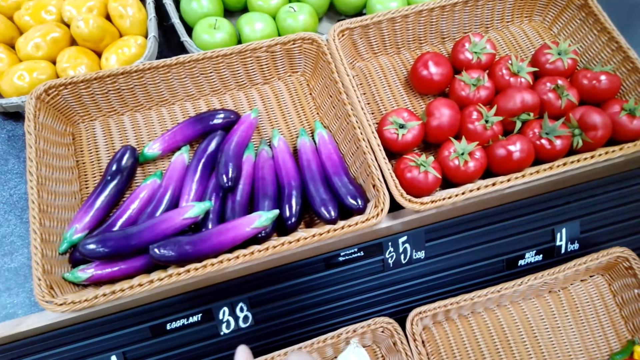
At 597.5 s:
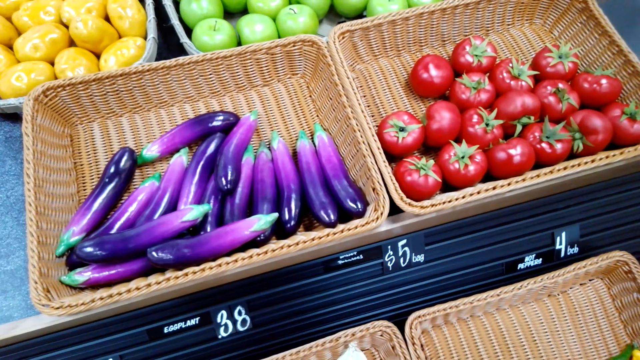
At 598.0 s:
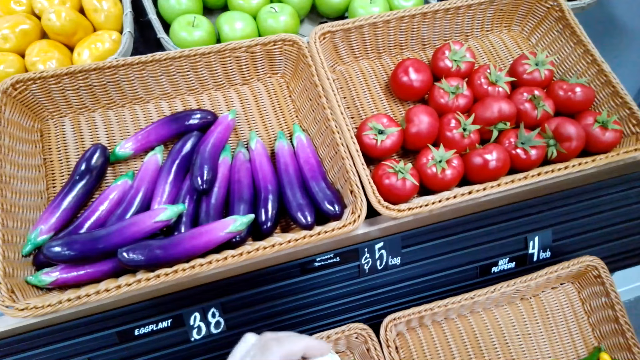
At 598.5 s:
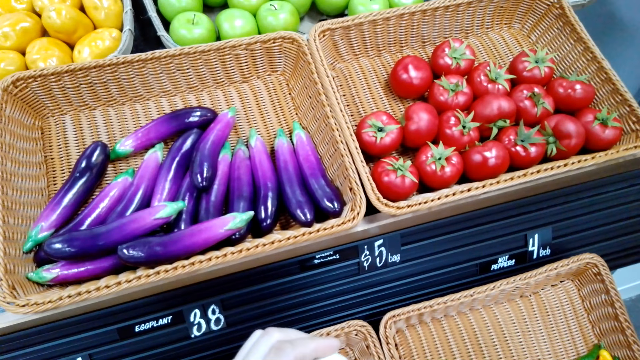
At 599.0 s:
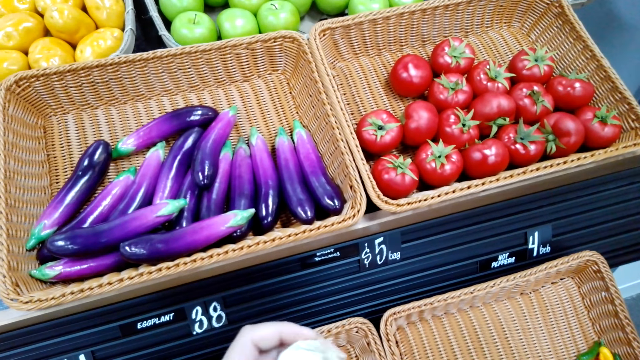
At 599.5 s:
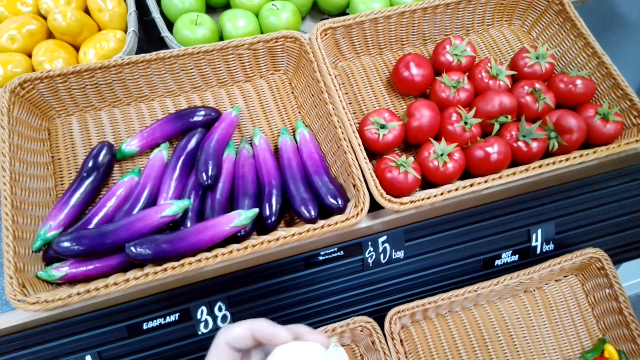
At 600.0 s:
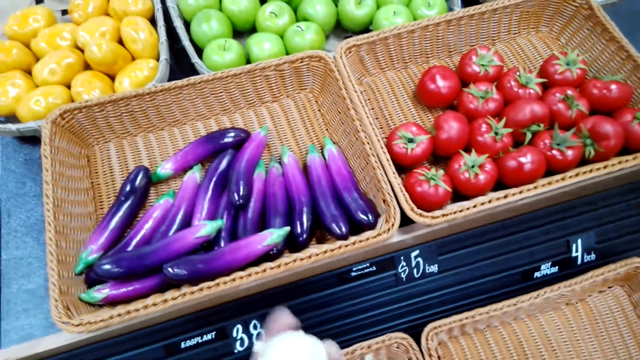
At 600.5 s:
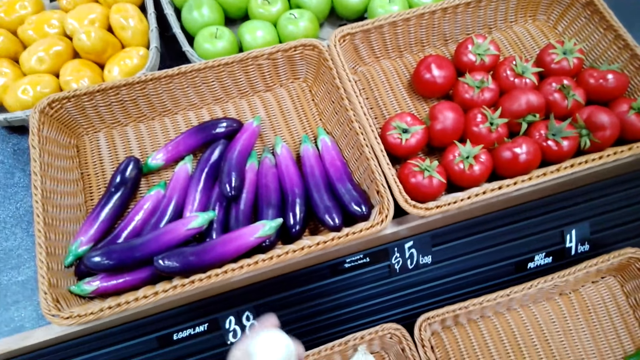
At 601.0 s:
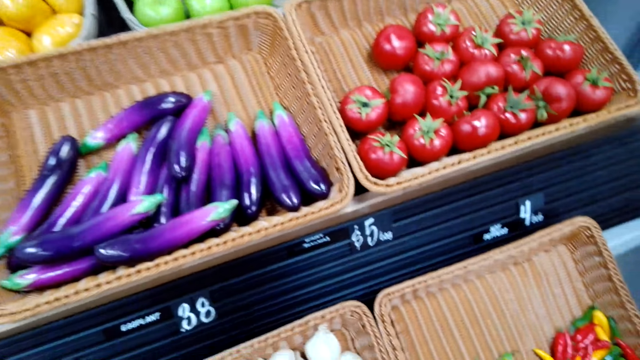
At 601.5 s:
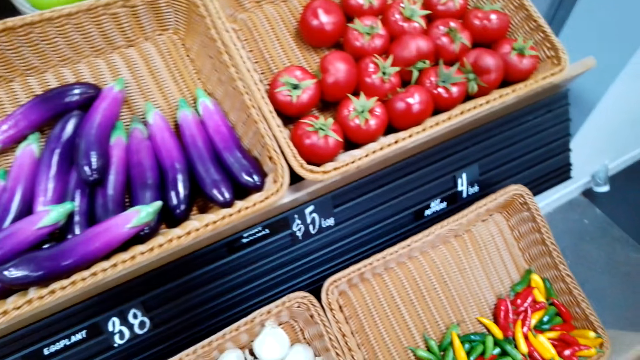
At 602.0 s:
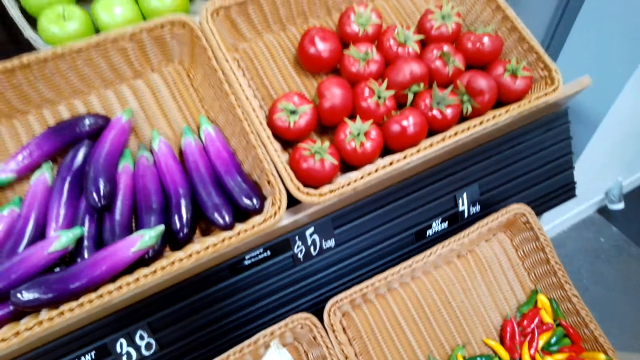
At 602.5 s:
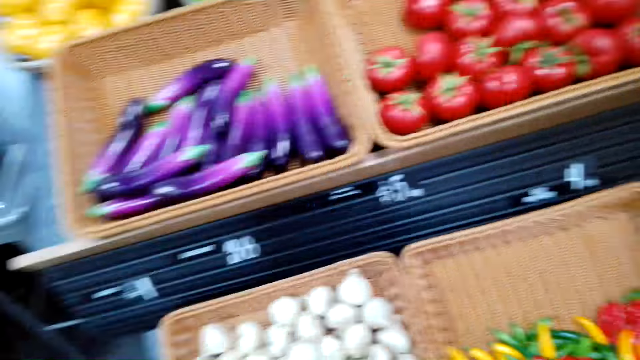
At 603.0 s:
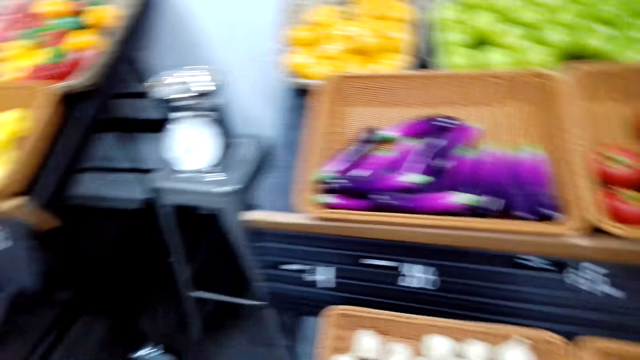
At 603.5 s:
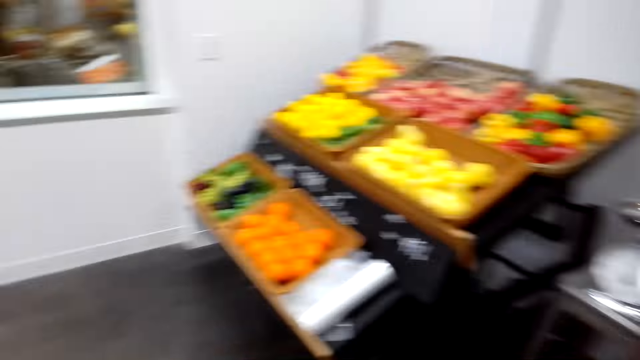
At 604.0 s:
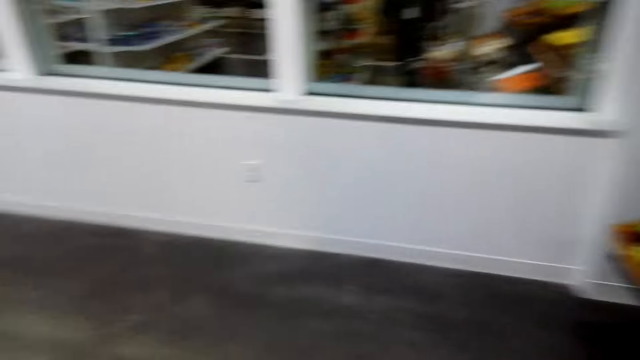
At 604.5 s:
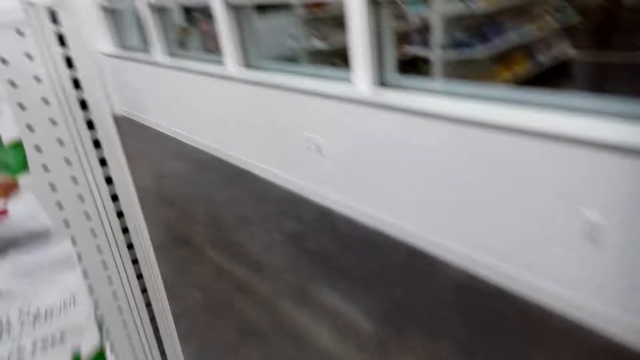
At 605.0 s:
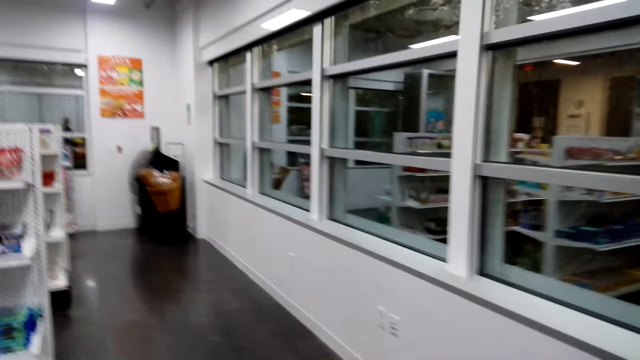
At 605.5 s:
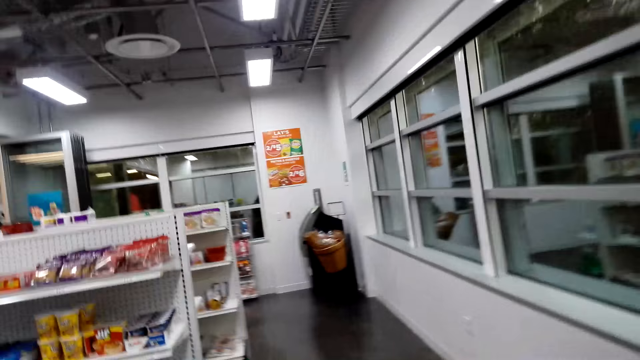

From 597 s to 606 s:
The camera wearer grabs the garlic.

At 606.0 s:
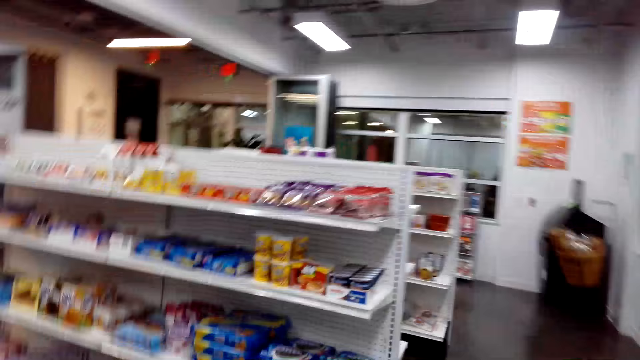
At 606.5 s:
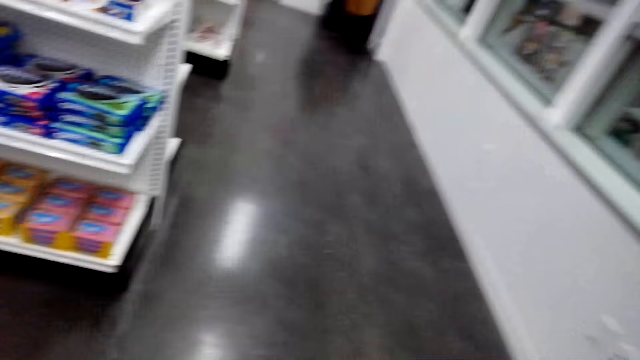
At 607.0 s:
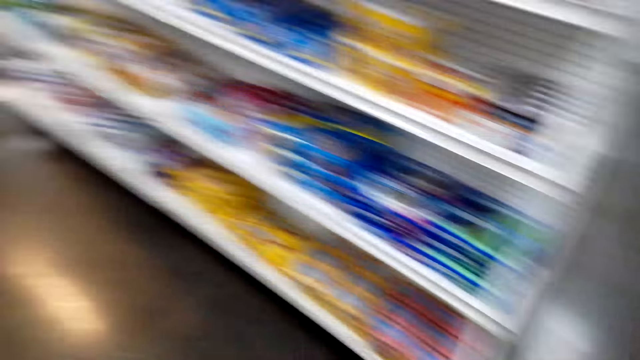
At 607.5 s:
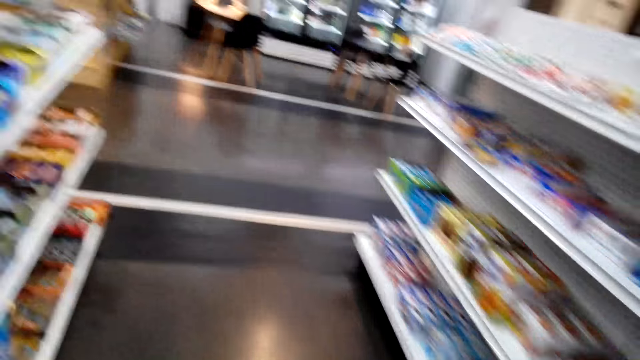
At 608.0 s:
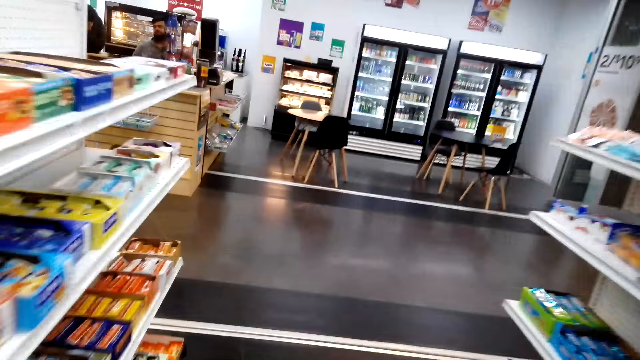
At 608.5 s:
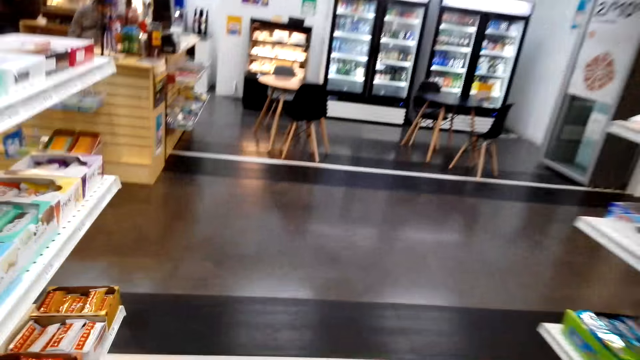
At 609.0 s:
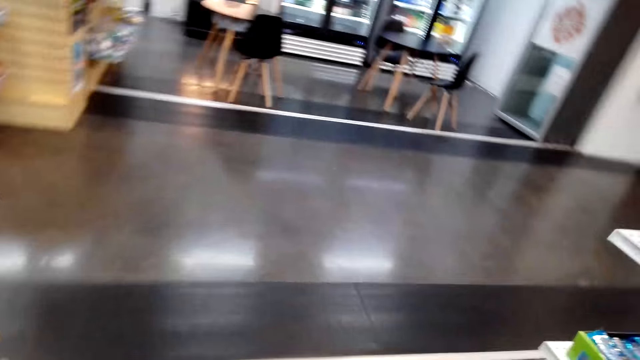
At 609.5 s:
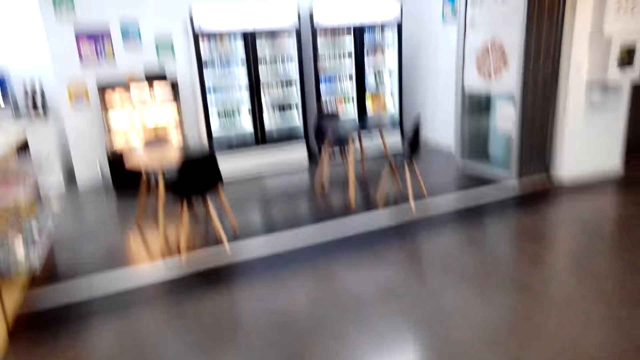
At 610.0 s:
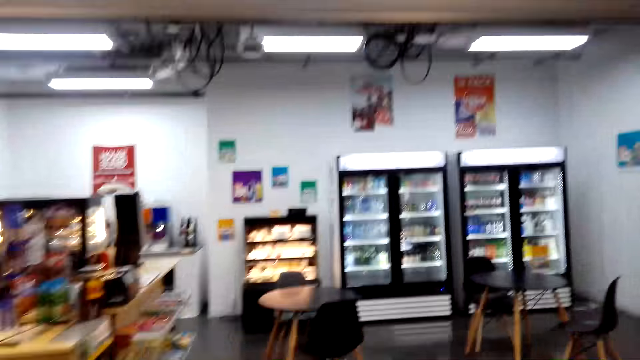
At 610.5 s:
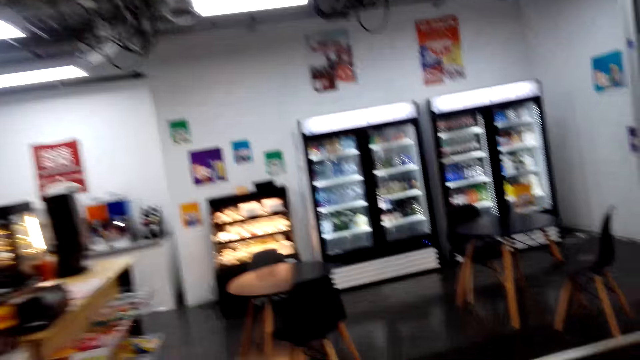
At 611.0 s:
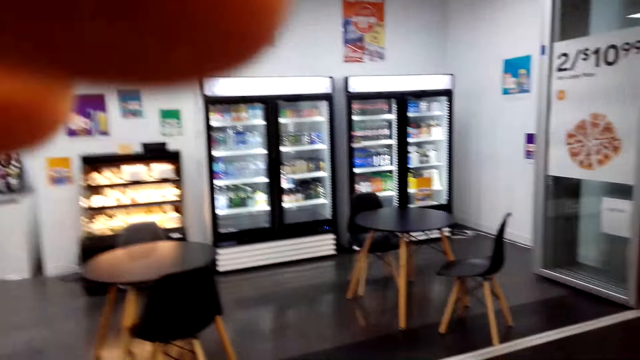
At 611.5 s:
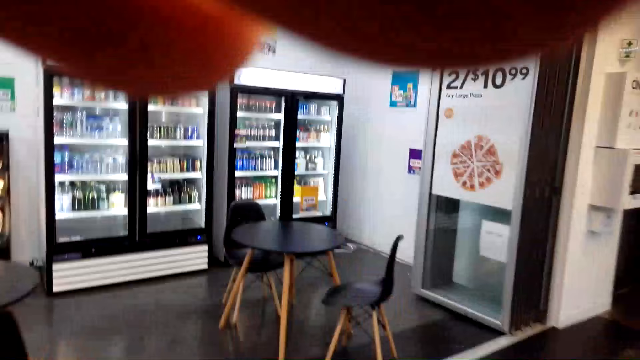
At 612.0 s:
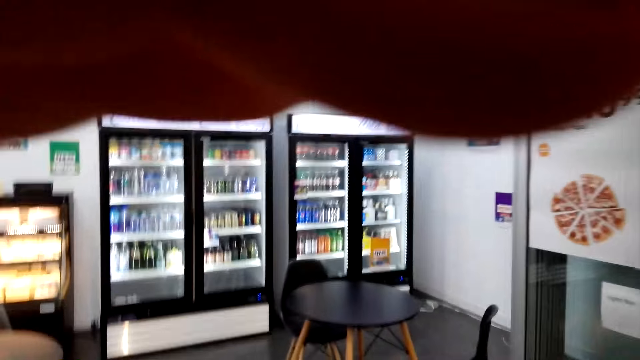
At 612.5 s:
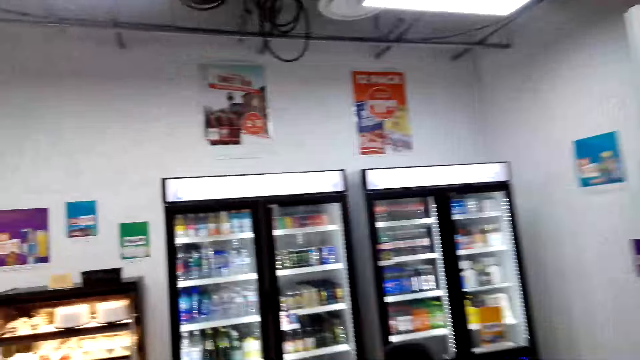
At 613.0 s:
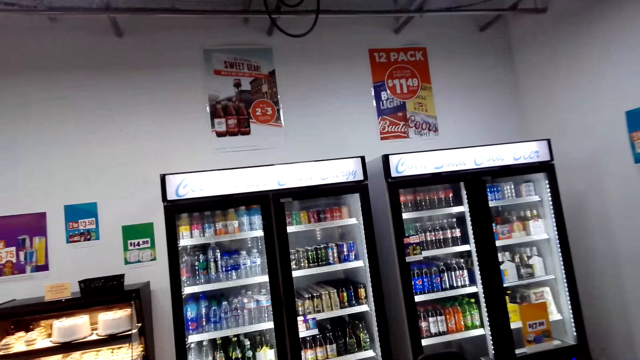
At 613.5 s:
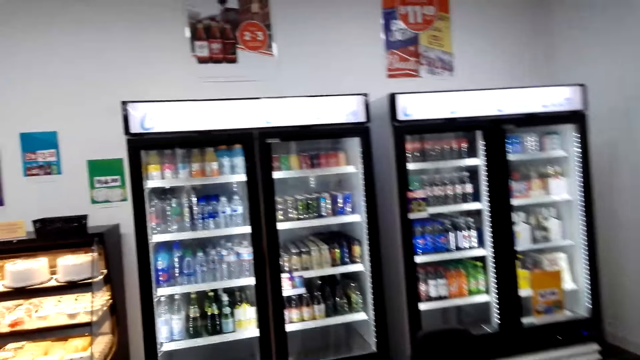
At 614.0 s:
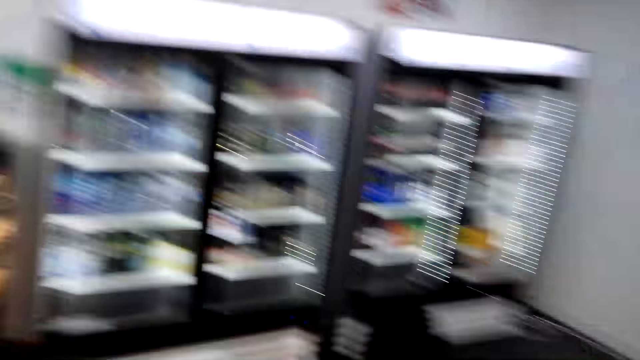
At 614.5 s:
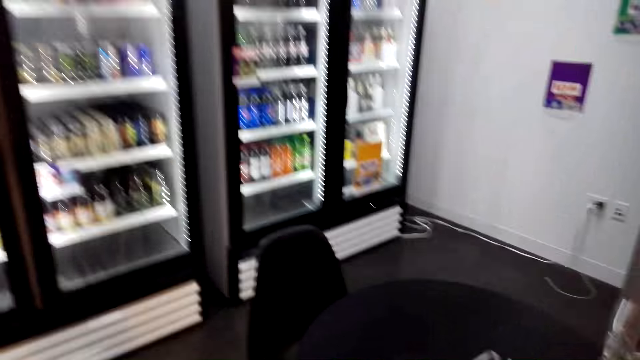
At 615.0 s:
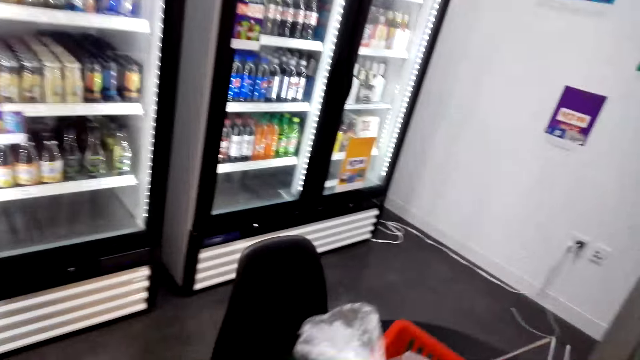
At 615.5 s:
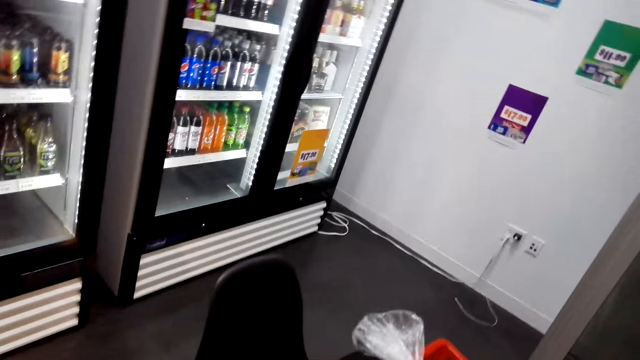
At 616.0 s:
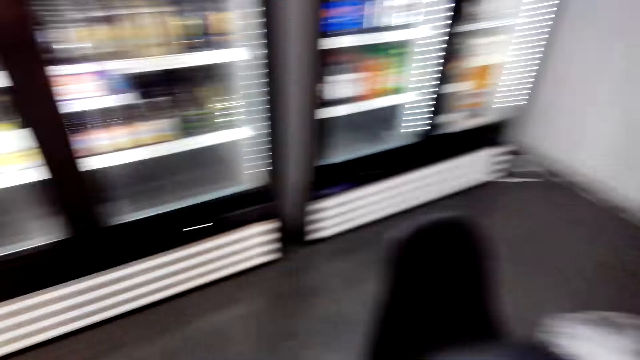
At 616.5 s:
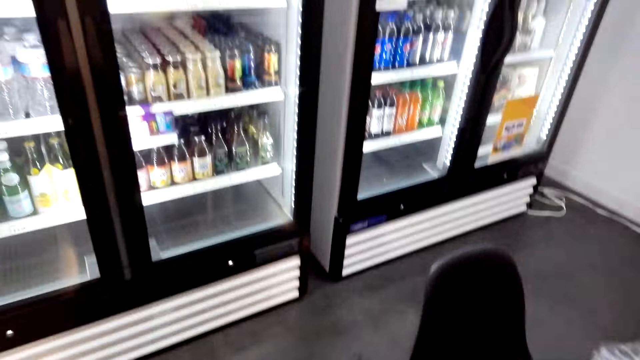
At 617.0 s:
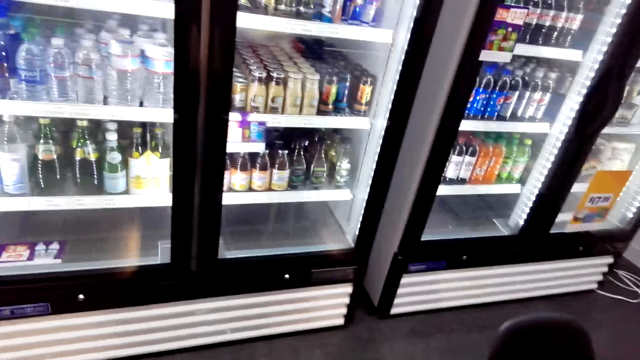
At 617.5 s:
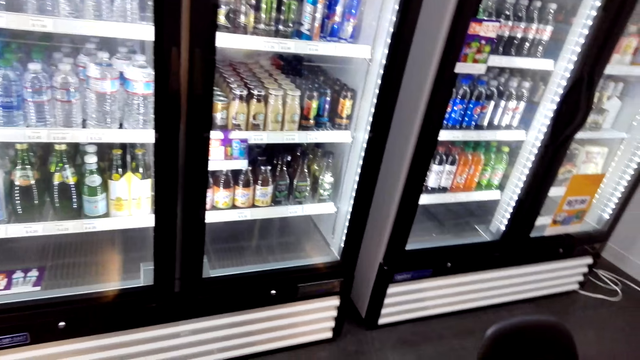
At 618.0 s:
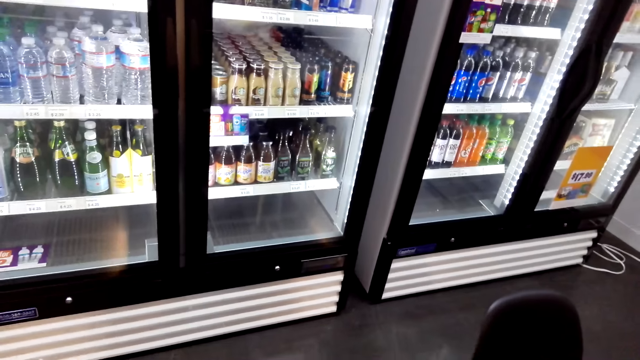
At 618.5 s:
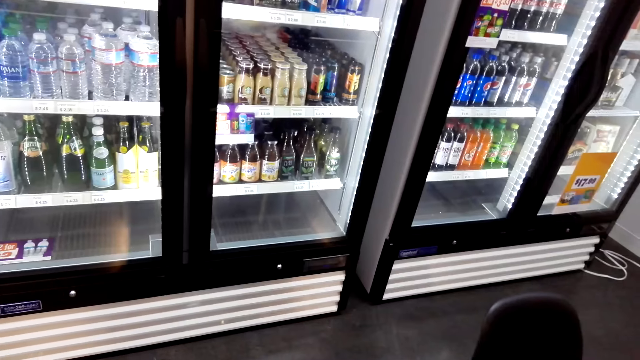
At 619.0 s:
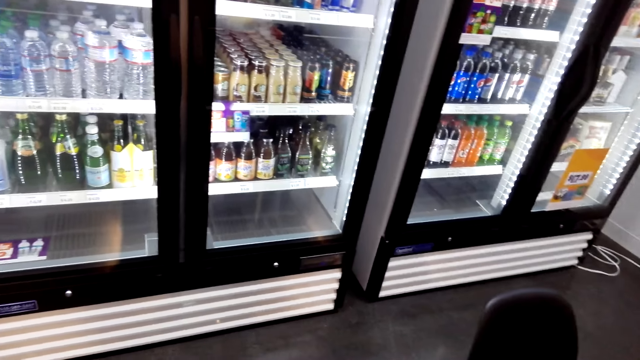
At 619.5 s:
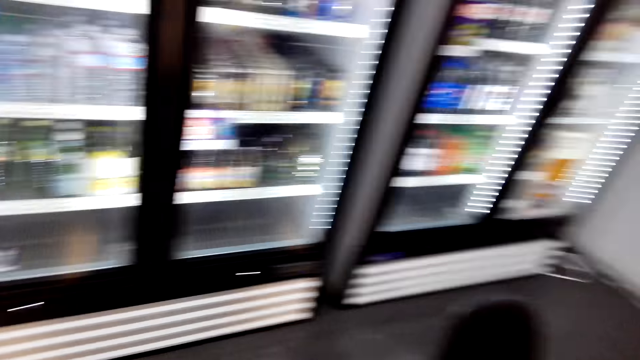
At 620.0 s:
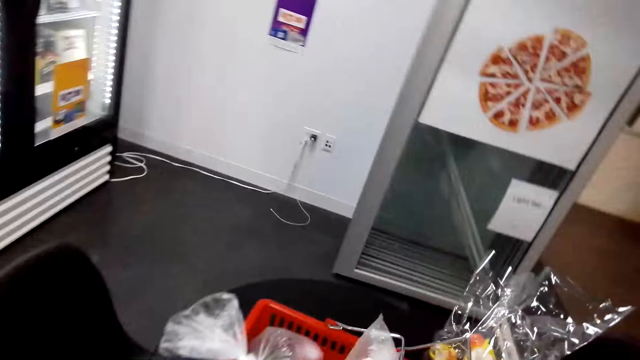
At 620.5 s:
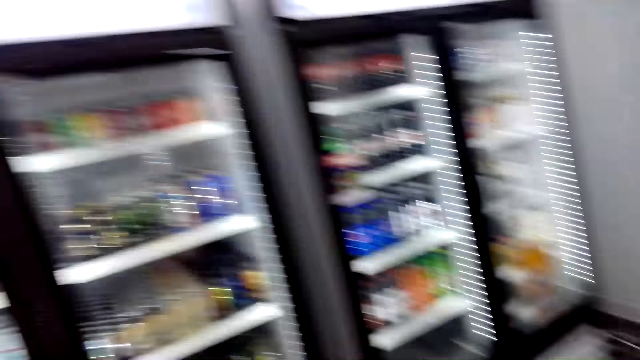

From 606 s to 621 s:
The camera wearer talks to someone. They are walking around. They put the shopping basket on the table.
